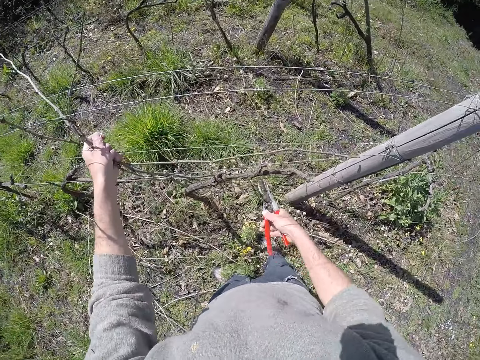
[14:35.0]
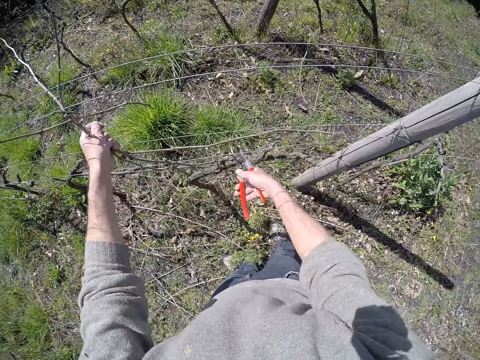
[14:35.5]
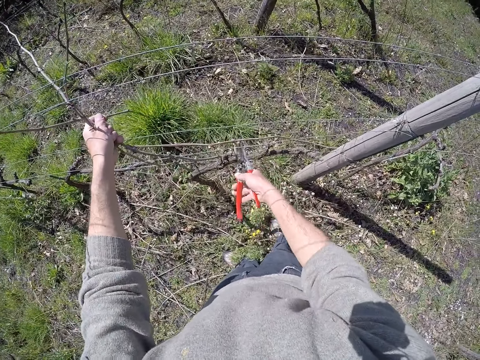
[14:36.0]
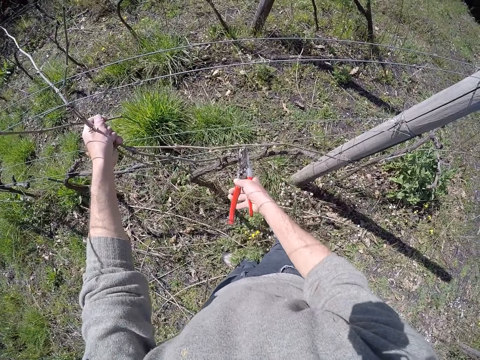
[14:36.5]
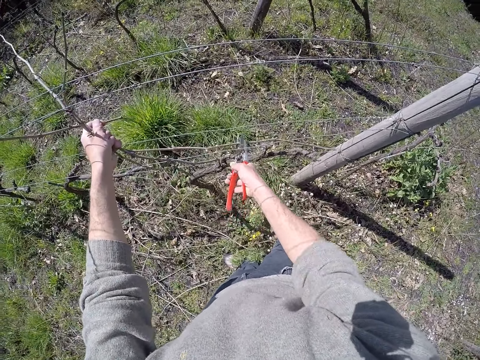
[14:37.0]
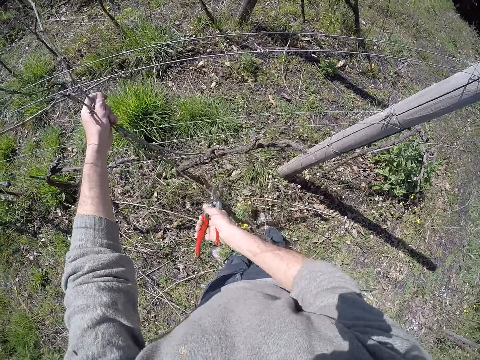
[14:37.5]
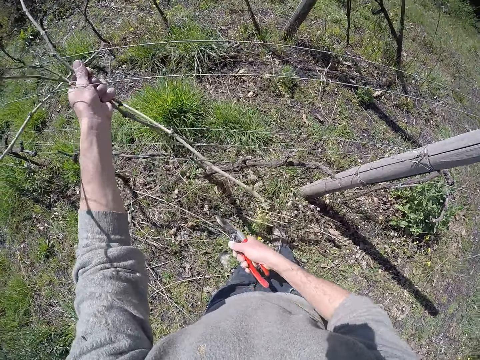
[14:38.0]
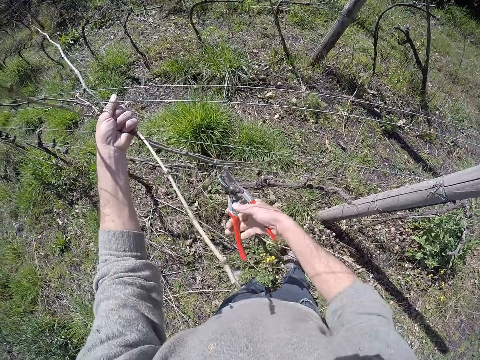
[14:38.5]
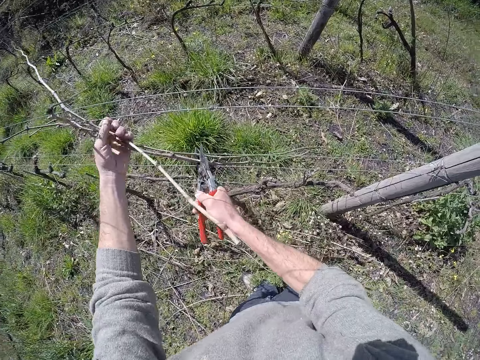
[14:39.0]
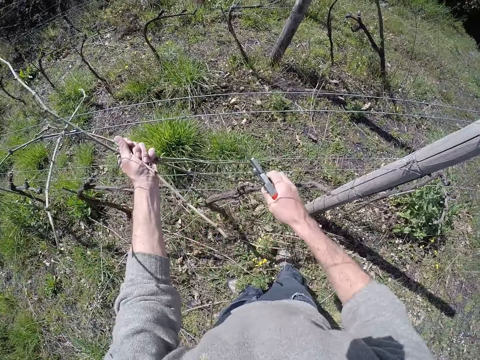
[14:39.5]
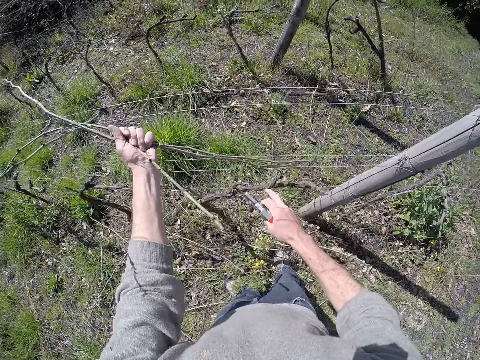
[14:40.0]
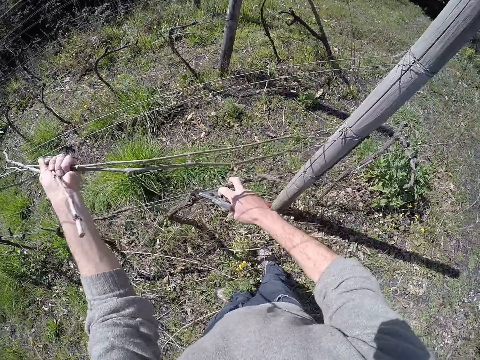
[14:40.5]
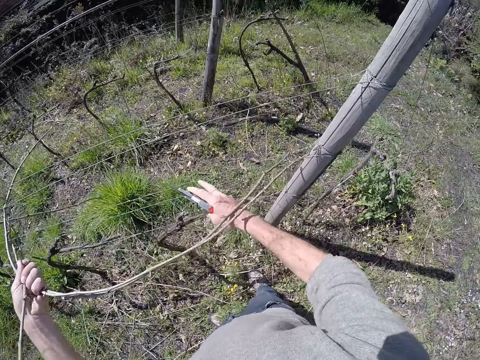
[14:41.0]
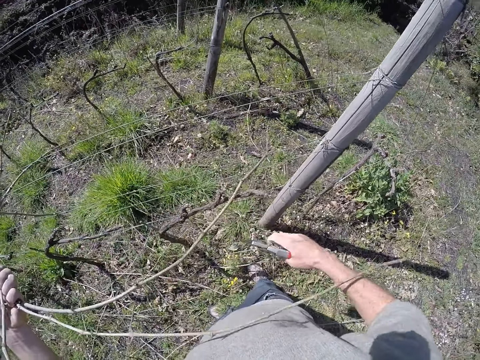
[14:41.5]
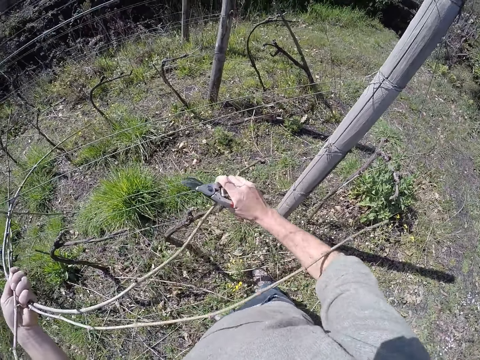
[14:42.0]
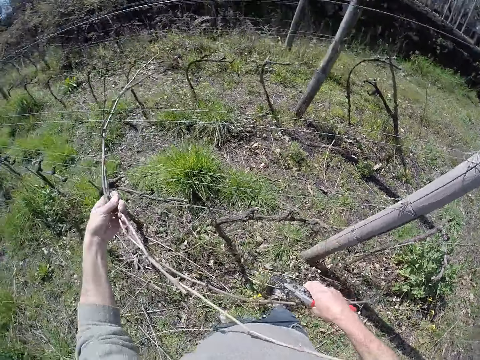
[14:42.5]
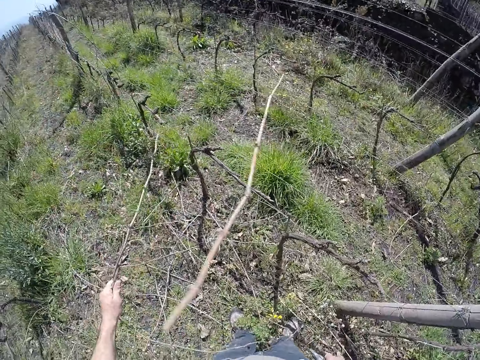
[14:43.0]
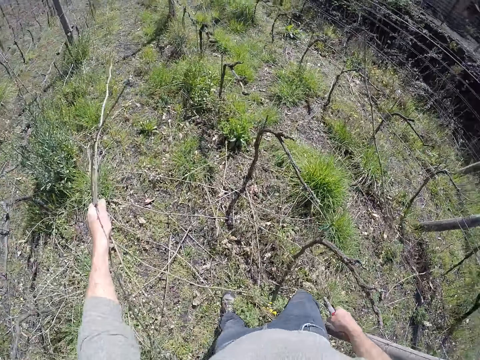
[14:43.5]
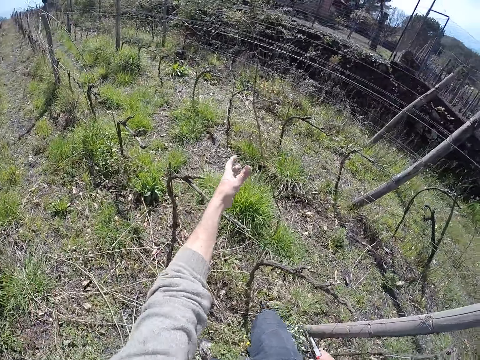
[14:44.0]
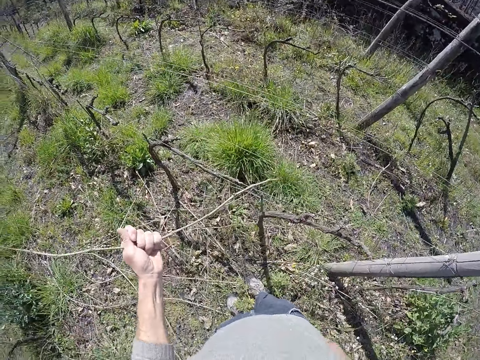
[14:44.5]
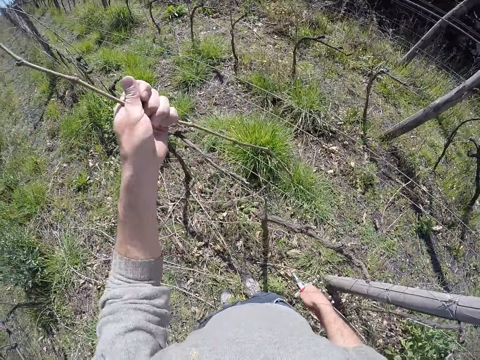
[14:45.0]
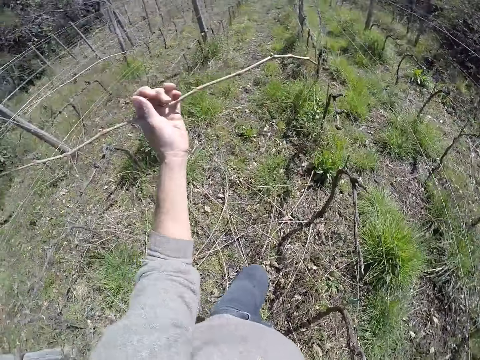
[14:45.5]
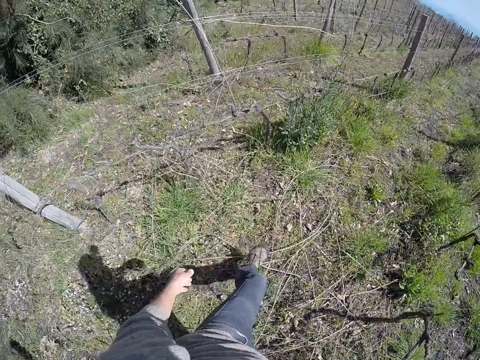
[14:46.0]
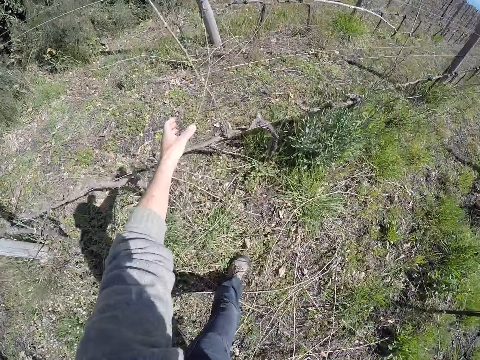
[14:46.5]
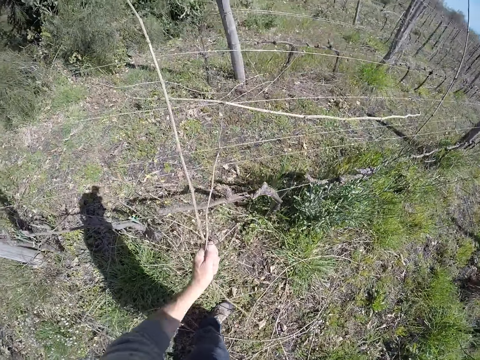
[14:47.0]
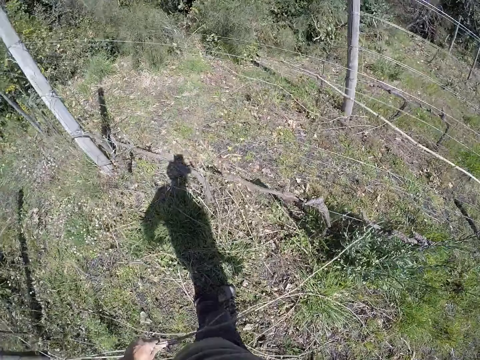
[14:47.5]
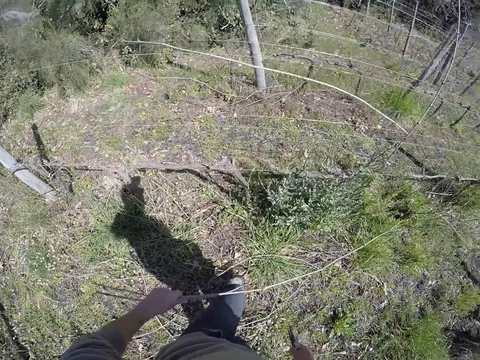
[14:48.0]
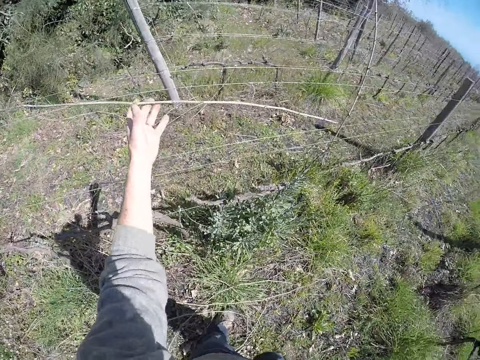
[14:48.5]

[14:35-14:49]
The camera wearer holds wood with the left hand. He cuts the dry stick with the pair of pruning shears. He pulls the dry sticks on the wire fence with his left hand. He cuts wood with the scissors. He turns the wood with the left hand. He touches the dry sticks with the pair of pruning shears. He cuts the wood with the scissors. He adjusts the wood with both hands. He moves the dry sticks from the wire fence to the ground with his hands. He pulls wood with the left hand and drops the wood with the left hand. He pulls wood with the left hand. He drops the wood on the ground with the left hand. He stretches the left hand. He moves some dry sticks from the wire fence to the ground with his left hand. He holds his hand with the left hand. He pulls wood with the left hand and drops the wood on the ground with the left hand.

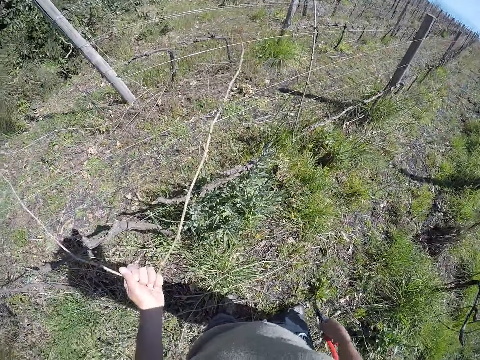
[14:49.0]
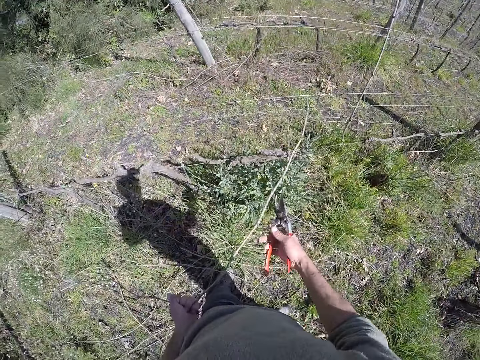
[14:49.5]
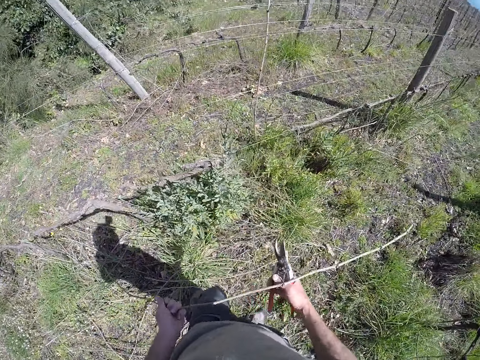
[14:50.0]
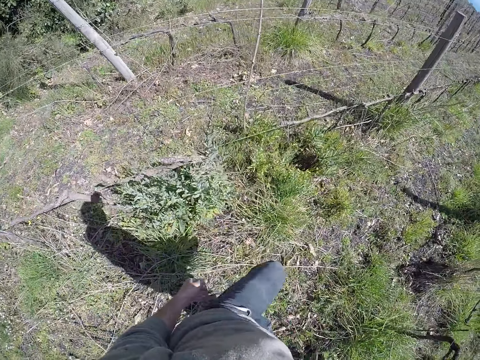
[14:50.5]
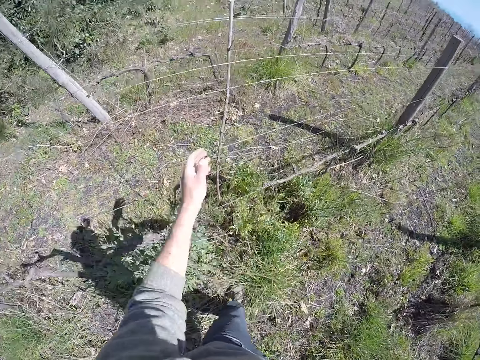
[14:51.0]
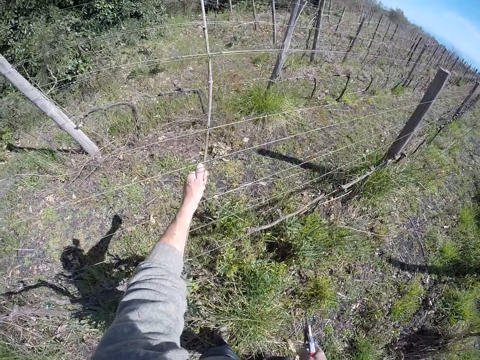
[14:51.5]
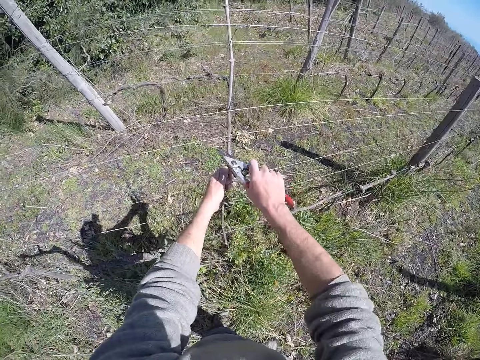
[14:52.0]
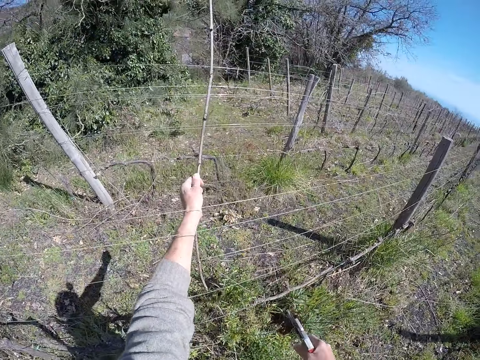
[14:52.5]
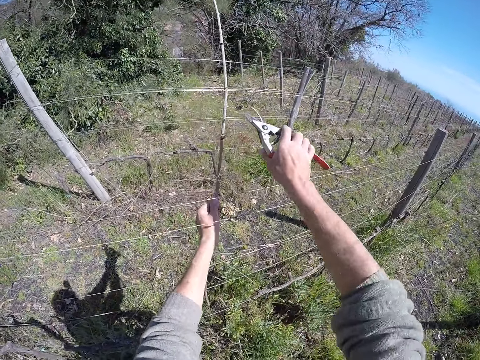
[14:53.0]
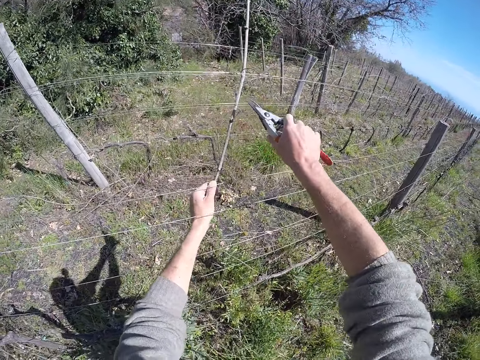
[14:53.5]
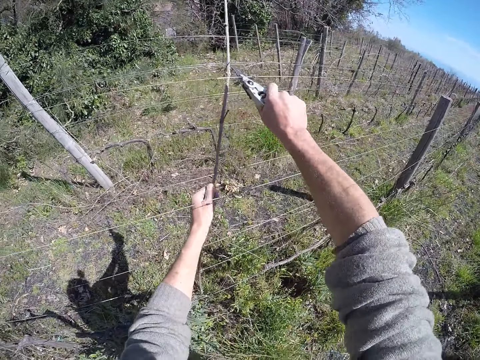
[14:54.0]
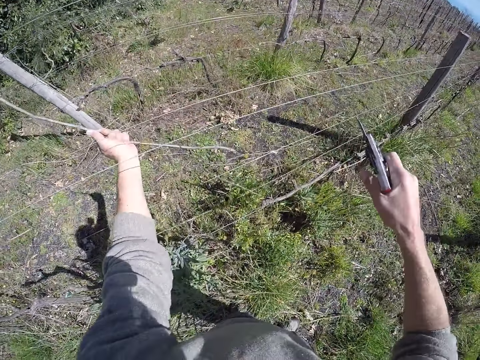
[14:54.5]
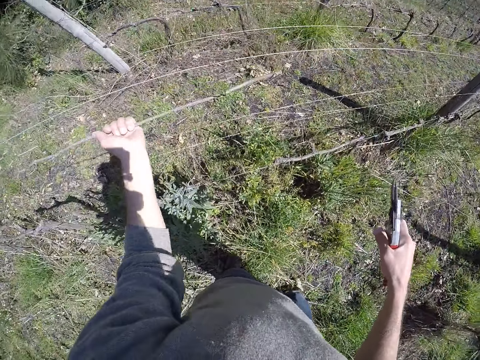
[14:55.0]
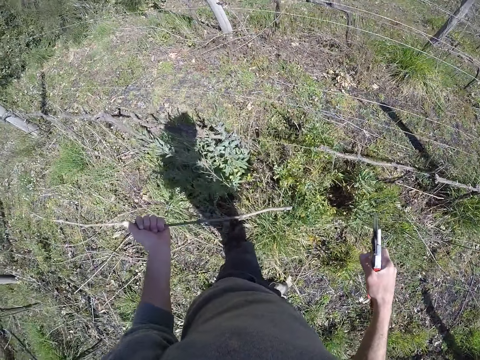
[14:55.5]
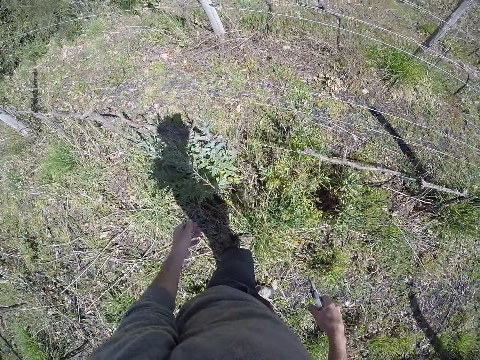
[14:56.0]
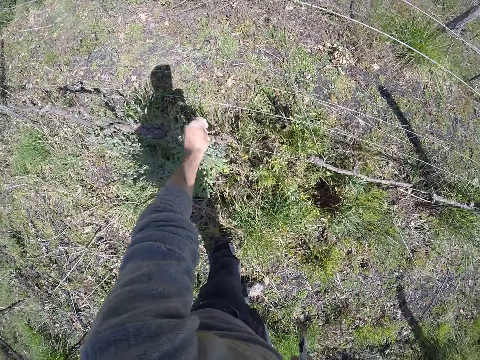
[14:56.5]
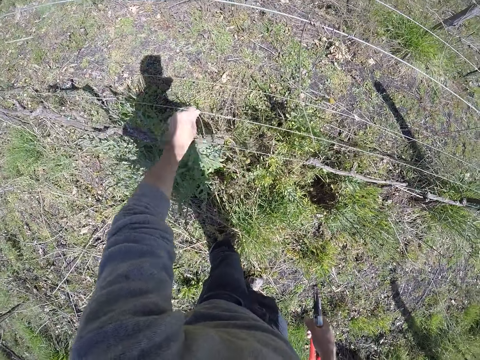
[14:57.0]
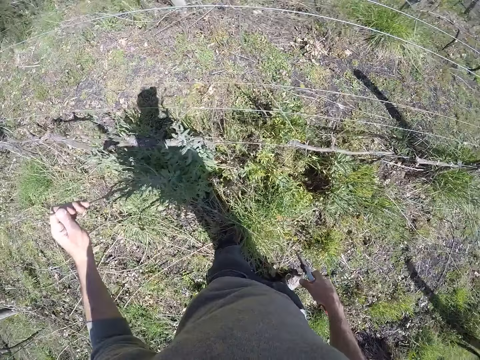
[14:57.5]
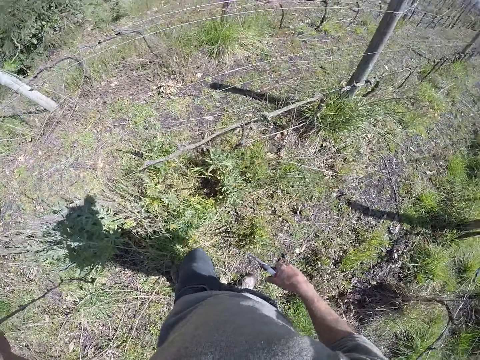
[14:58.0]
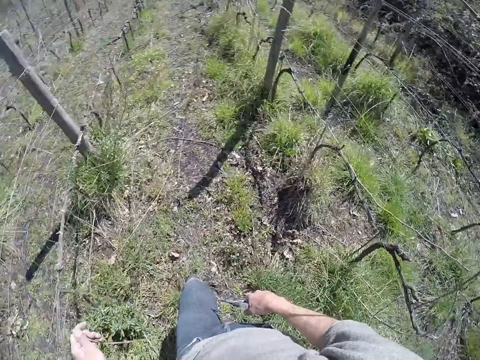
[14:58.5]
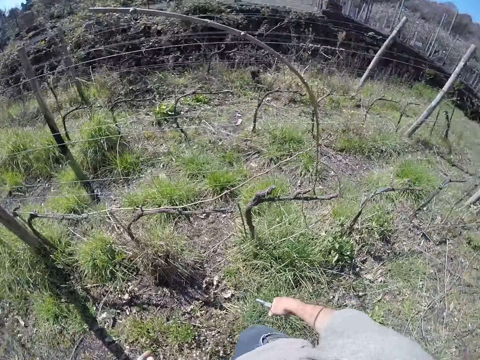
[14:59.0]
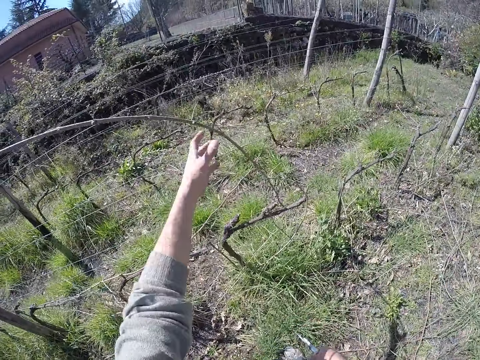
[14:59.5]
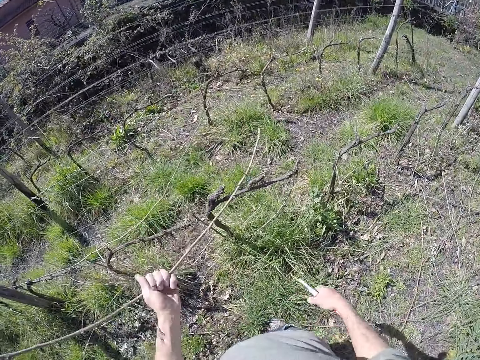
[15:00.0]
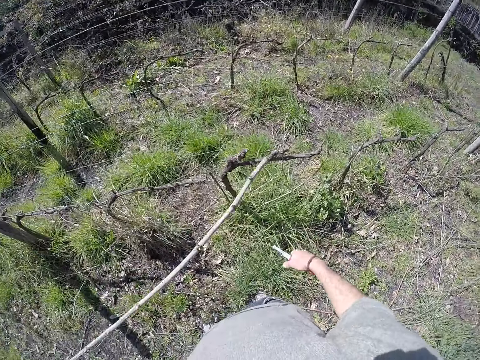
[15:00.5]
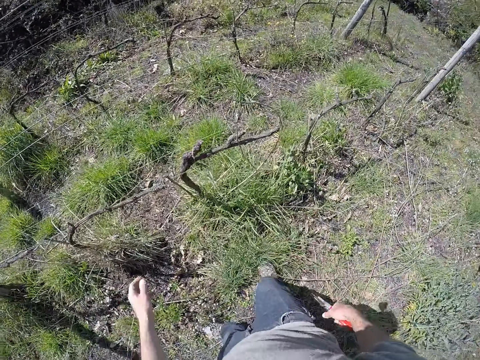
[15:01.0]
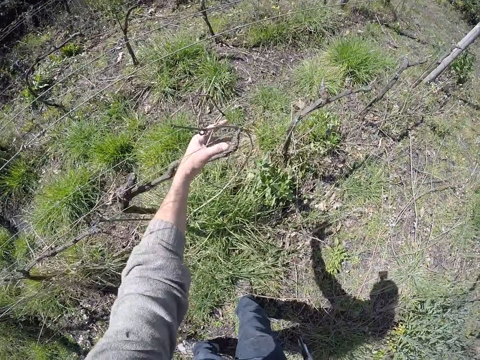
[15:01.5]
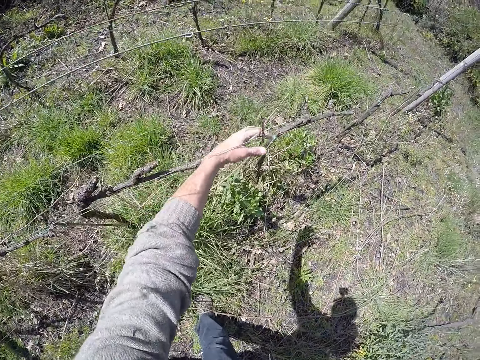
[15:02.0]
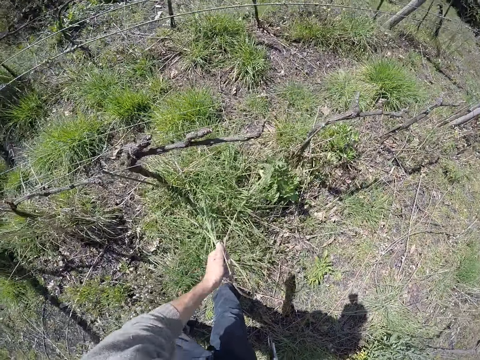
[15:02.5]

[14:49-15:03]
The camera wearer holds wood with the left hand. He pulls the wood with the left hand, holds the wood with both hands, and drops the wood on the ground with the left hand. He moves a dry stick from the wire fence to the ground with his left hand. He holds the wood with the left hand. He cuts the dry stick with the pair of pruning shears or scissors. He moves the wood with the left hand. He cuts the dry stick with the pair of pruning shears again. He cuts something with the scissors. He moves the wood with the left hand and drops the wood on the ground with the left hand. He stretches his hand. He moves plants with the wood. He moves a dry stick from the wire fence to the ground with his left hand. He walks around the garden. He moves some dry sticks from the wire fence to the ground with his left hand. He pulls the wood with the left hand and drops the wood with the left hand. He stretches his hand. He holds the wood with the left hand.
